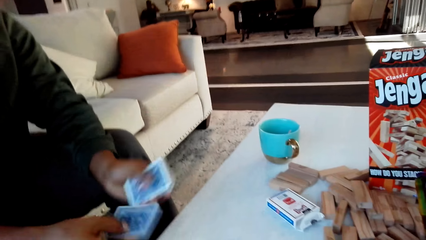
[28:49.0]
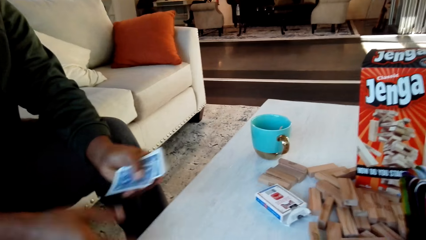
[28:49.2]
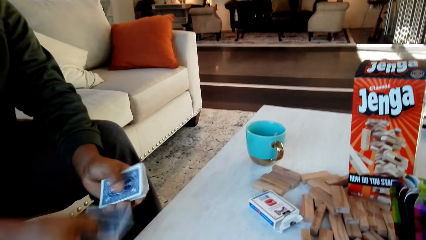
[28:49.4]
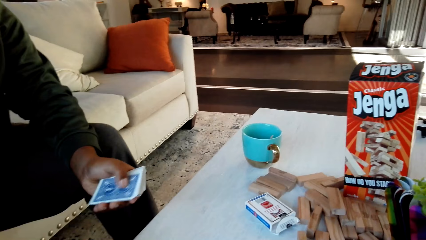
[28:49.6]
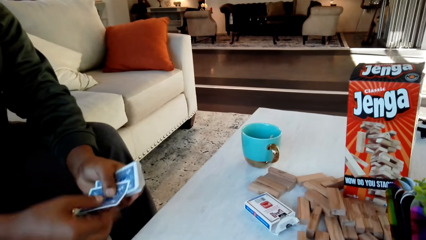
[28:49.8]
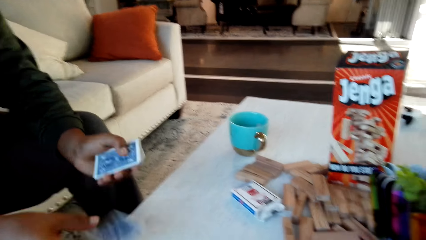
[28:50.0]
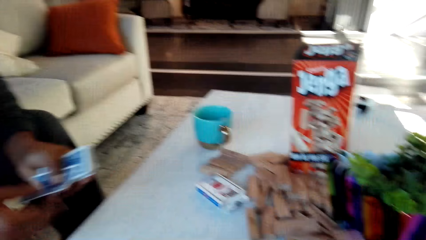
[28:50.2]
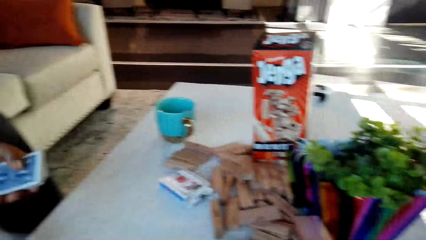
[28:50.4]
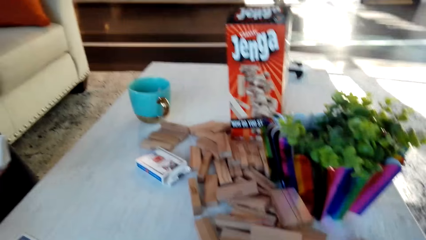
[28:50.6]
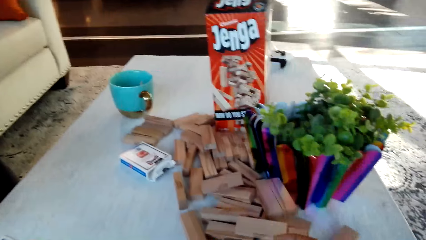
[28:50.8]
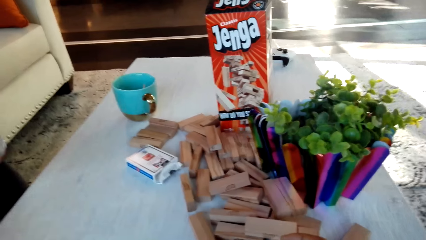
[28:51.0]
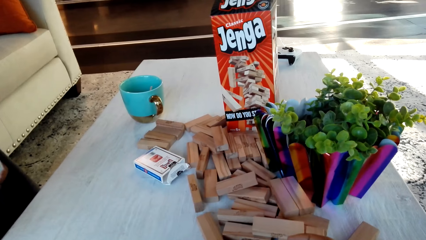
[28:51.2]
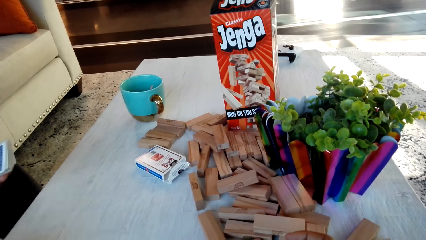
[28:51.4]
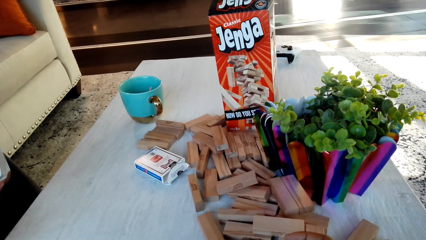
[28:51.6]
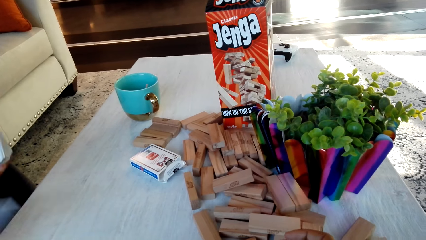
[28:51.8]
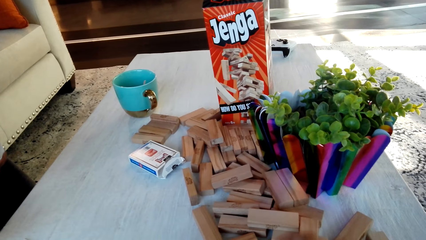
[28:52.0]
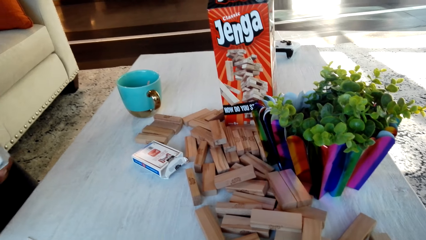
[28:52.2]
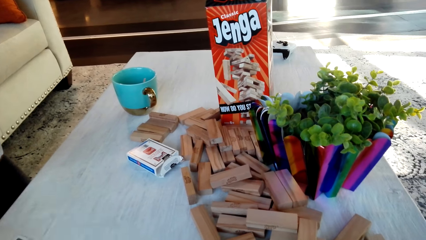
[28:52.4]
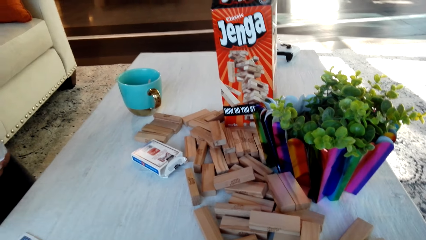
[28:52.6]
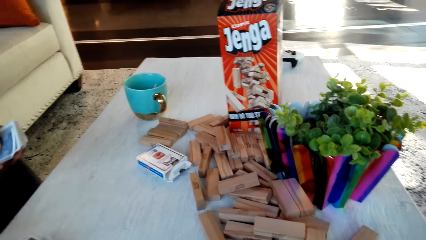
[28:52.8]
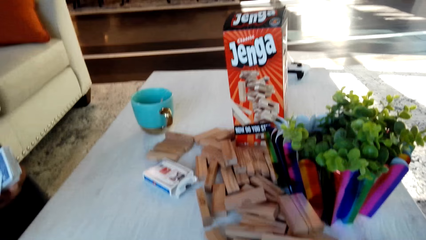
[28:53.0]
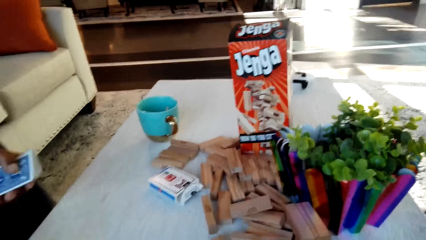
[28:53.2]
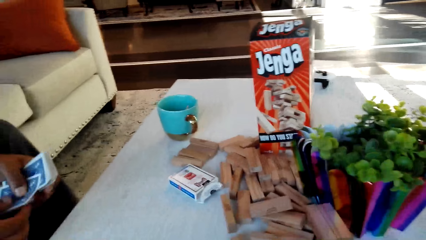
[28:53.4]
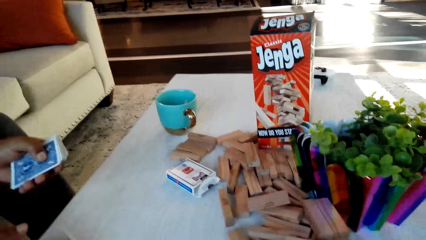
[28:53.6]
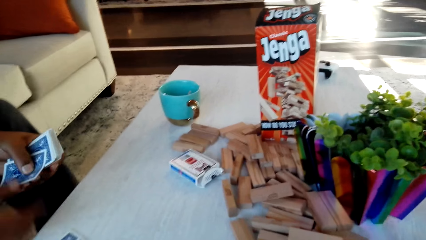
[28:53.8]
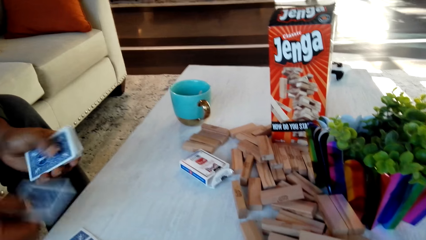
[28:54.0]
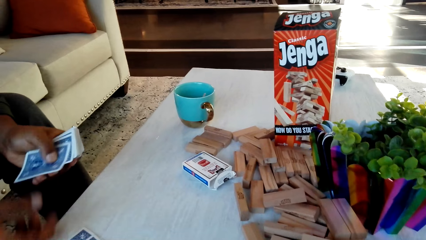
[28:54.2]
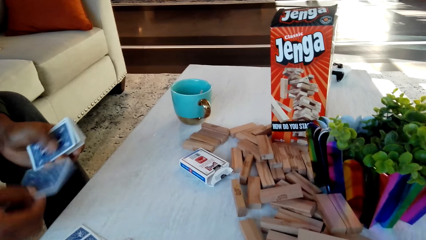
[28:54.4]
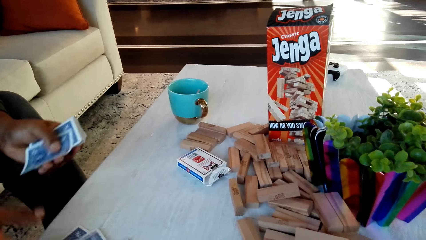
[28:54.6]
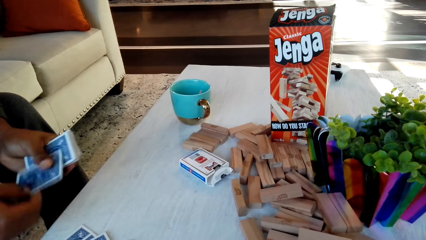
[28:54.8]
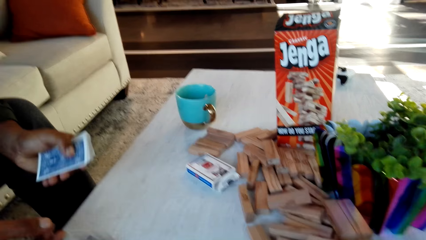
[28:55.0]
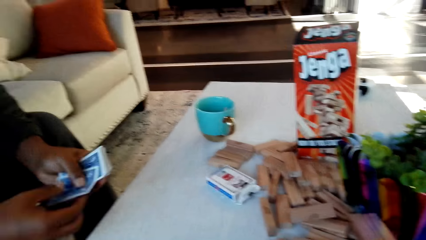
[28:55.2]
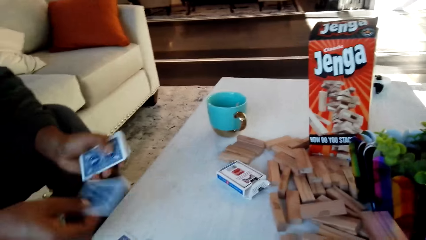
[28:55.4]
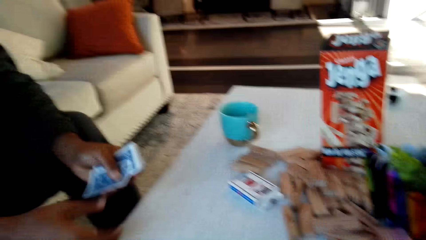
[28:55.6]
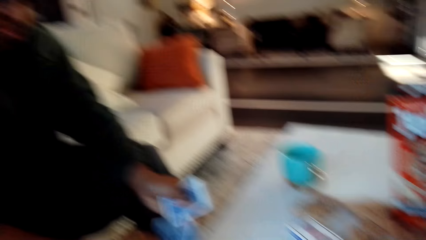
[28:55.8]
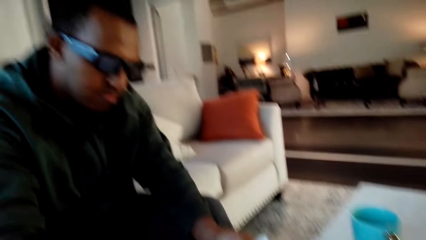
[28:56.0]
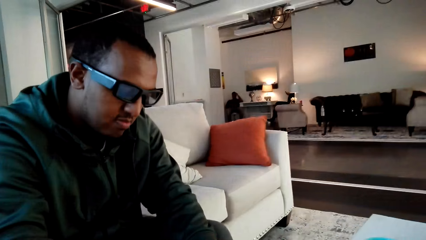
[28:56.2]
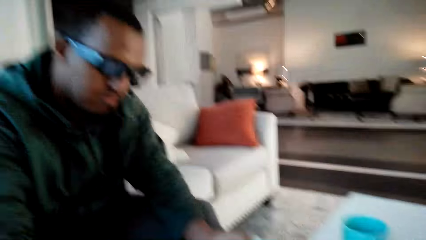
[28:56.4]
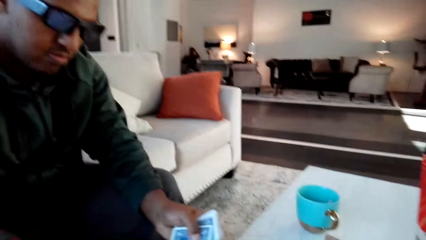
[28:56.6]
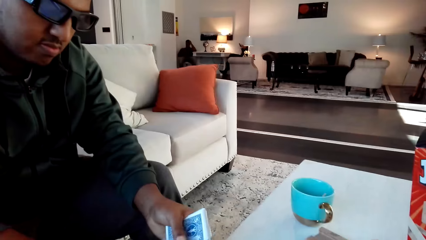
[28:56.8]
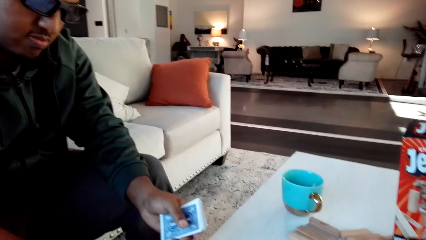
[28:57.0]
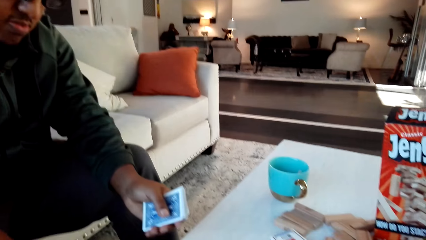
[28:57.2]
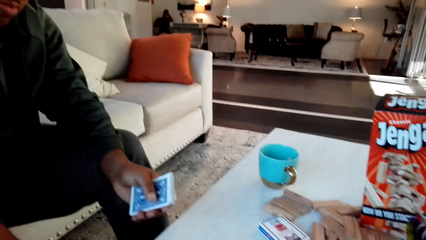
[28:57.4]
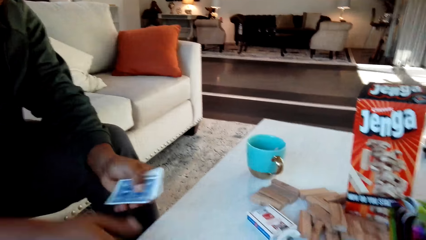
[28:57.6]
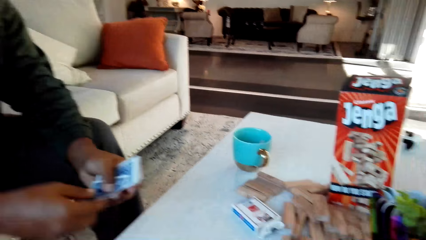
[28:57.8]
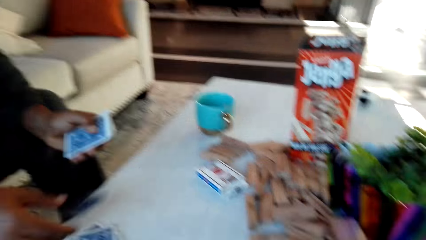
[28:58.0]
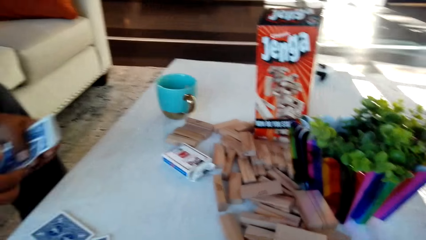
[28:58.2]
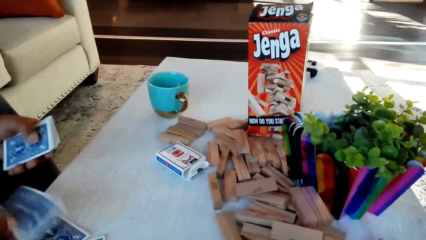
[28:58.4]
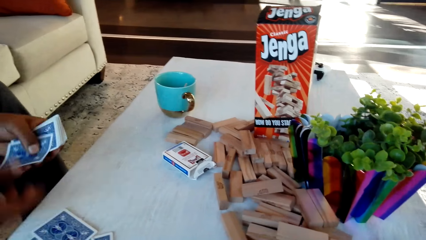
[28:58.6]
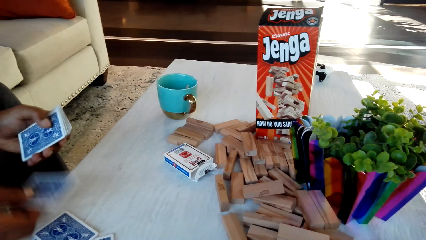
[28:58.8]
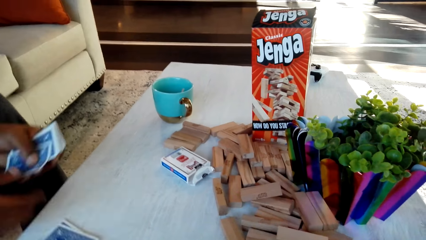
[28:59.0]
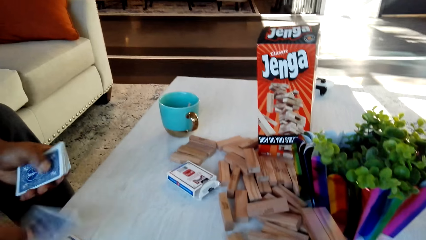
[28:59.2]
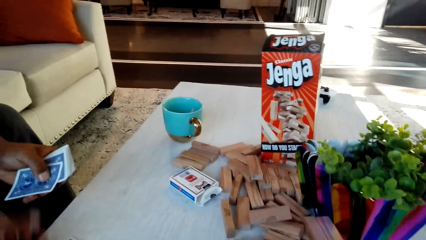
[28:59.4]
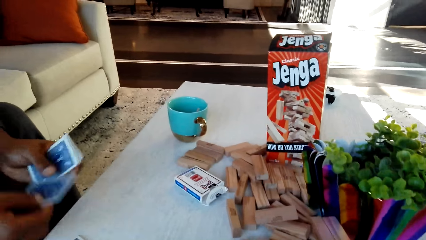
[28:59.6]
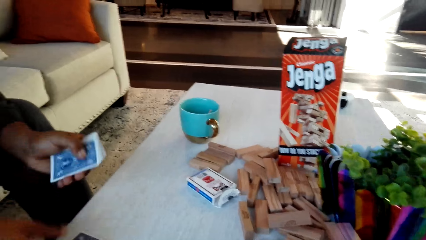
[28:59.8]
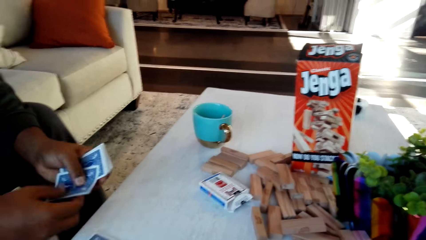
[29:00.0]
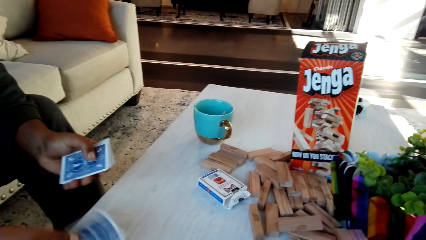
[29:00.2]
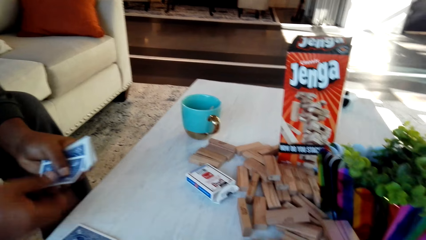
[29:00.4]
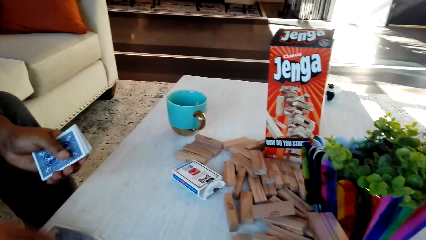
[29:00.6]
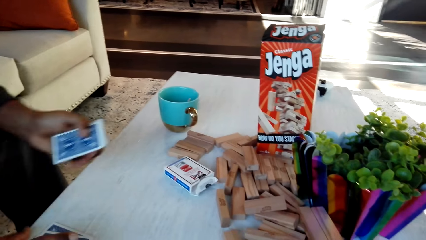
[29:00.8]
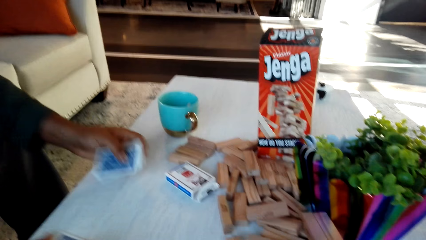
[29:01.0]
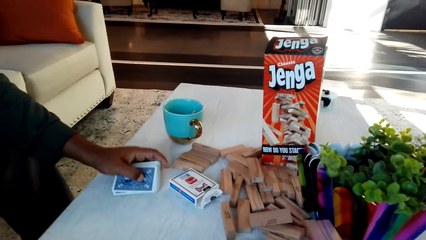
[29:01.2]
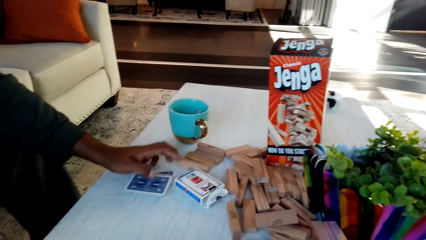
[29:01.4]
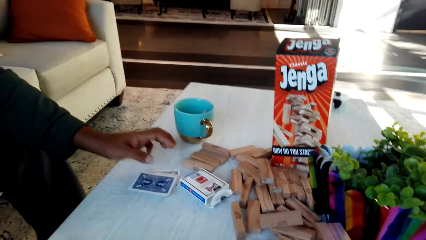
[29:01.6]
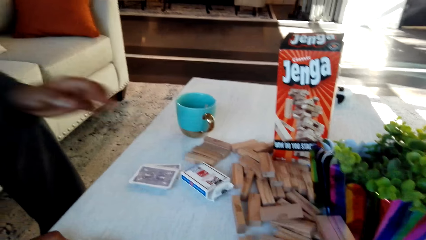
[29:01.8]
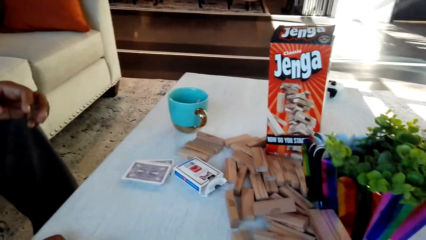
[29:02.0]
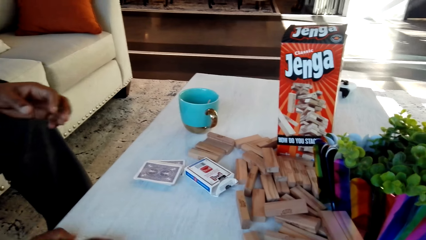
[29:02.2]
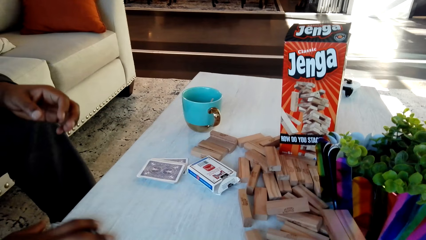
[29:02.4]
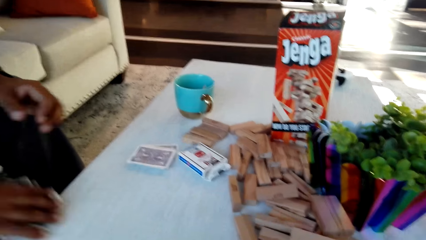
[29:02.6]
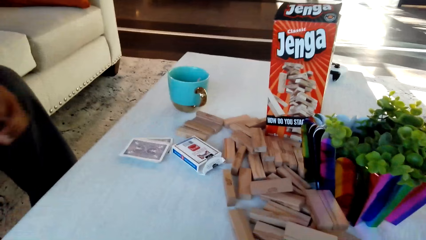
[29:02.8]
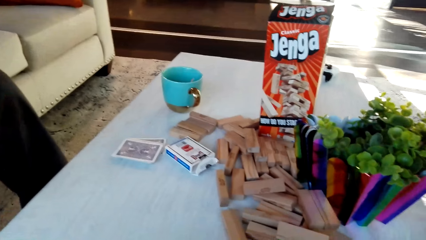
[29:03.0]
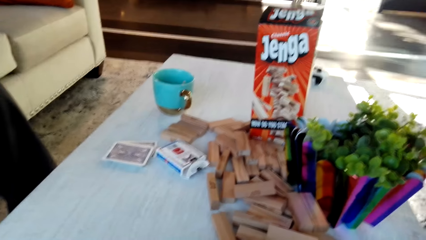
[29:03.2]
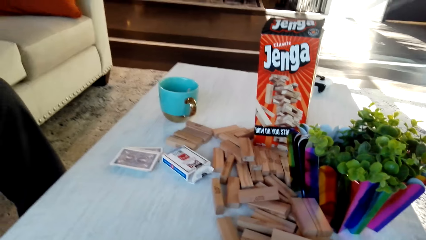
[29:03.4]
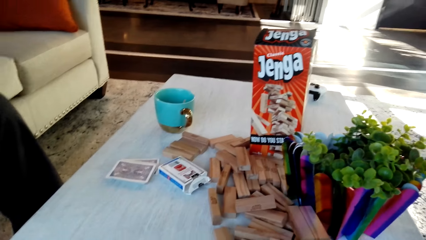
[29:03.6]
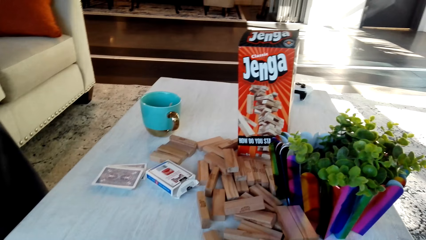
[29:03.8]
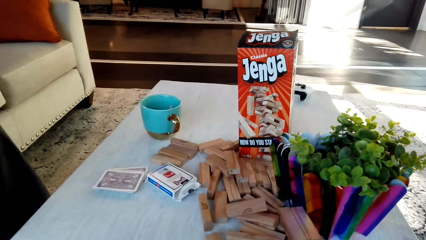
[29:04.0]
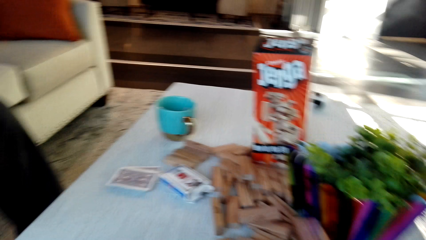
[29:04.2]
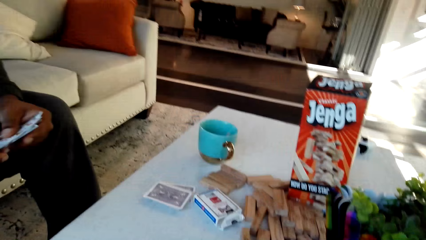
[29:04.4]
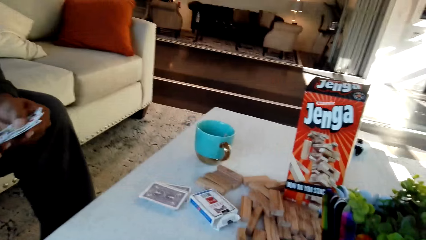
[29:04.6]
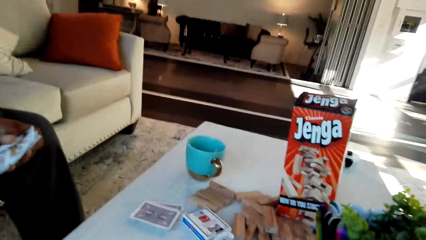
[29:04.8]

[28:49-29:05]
The man places the cards on the table. The camera wearer converses with the man. The man places the cards on the table. The camera wearer converses with the man. The man counts the cards and places the cards on the table. The camera wearer converses with the man. The man picks up cards and checks the cards.
